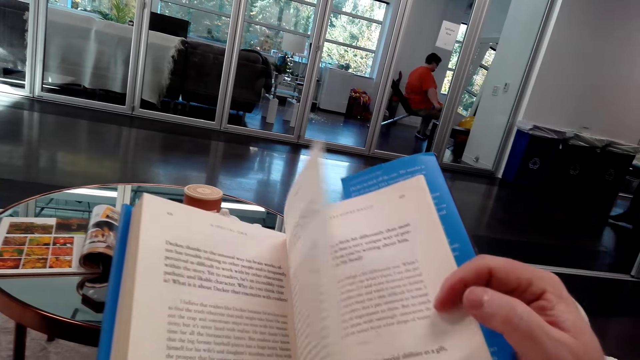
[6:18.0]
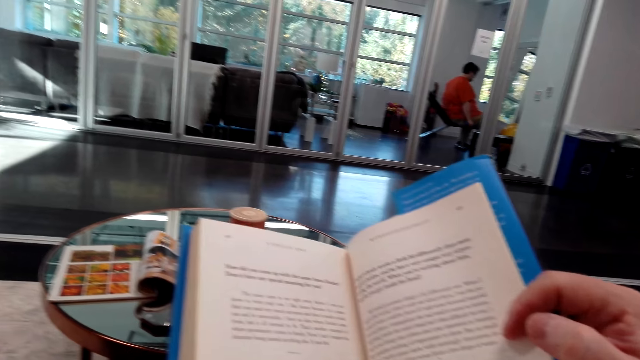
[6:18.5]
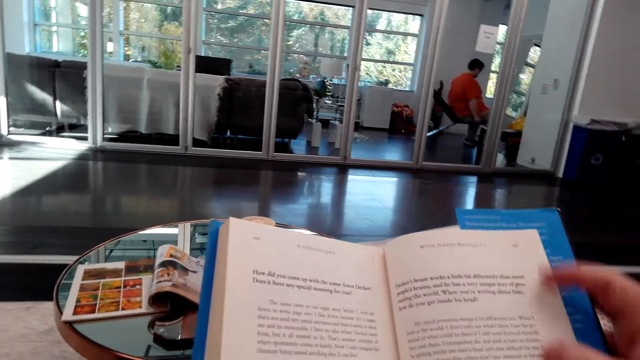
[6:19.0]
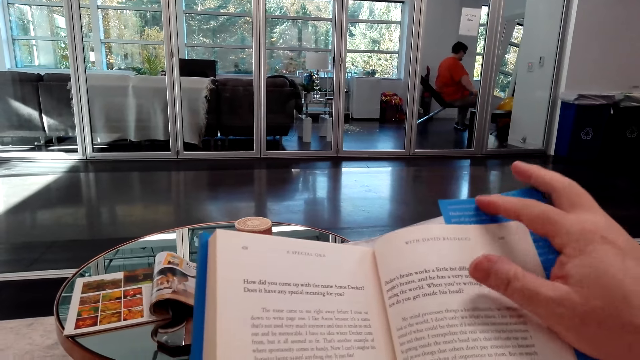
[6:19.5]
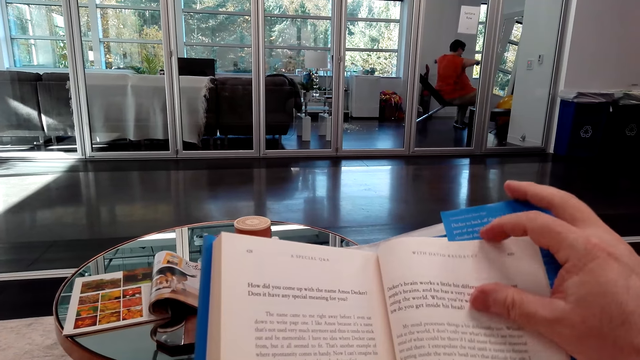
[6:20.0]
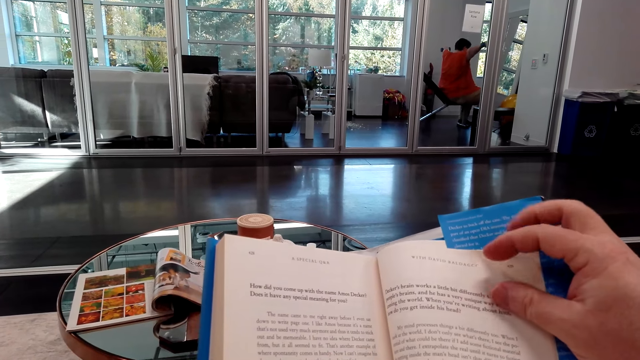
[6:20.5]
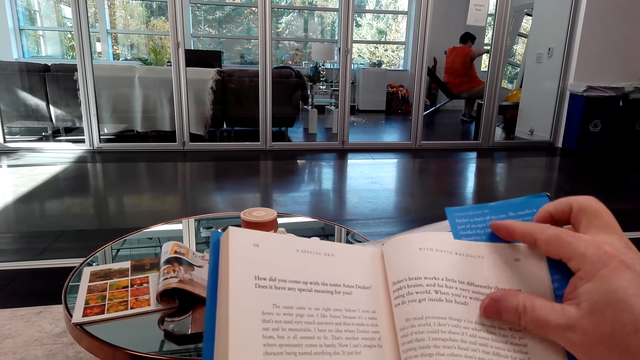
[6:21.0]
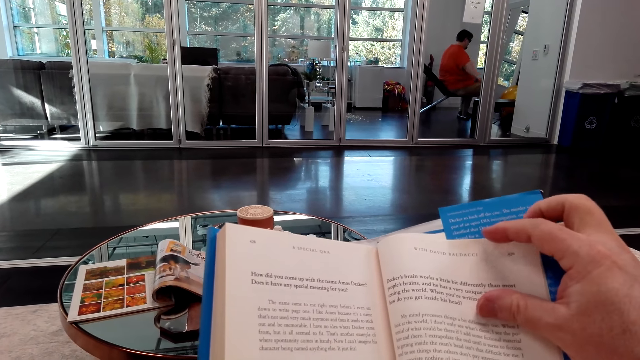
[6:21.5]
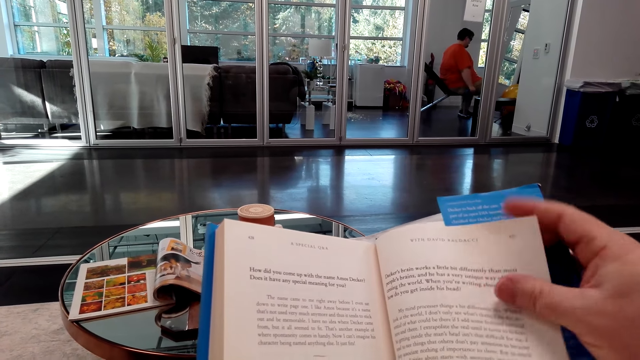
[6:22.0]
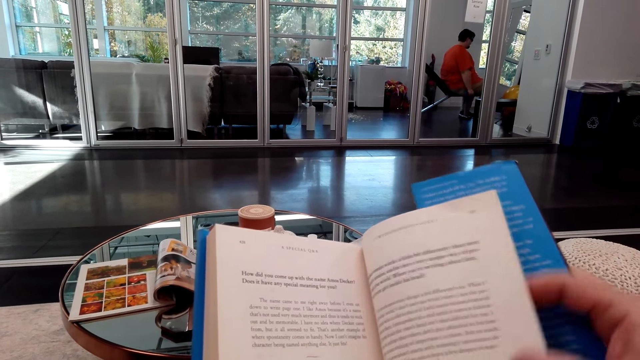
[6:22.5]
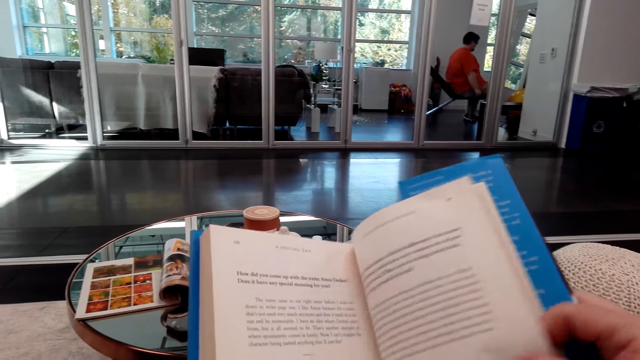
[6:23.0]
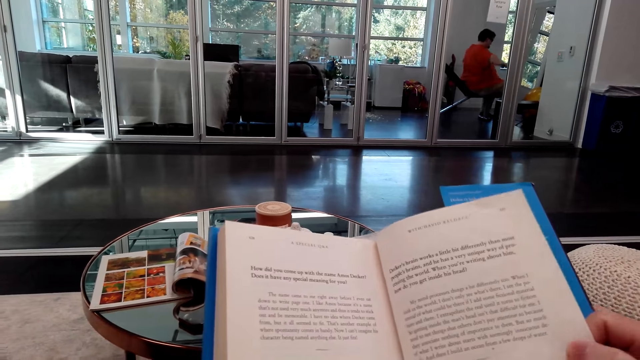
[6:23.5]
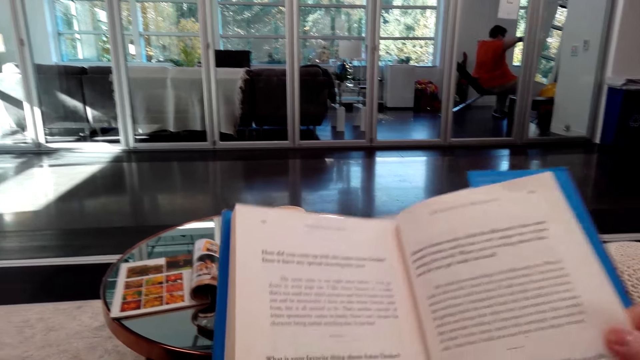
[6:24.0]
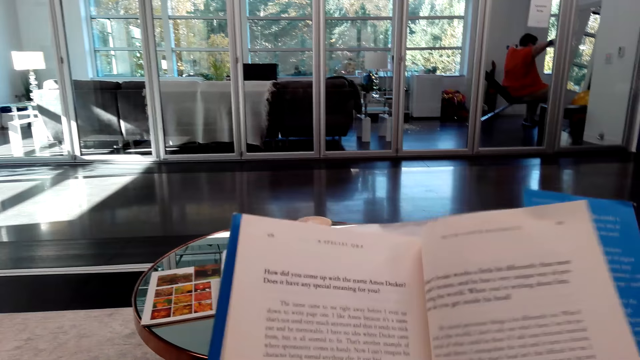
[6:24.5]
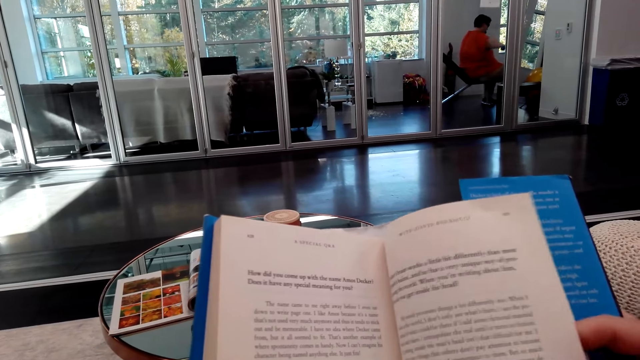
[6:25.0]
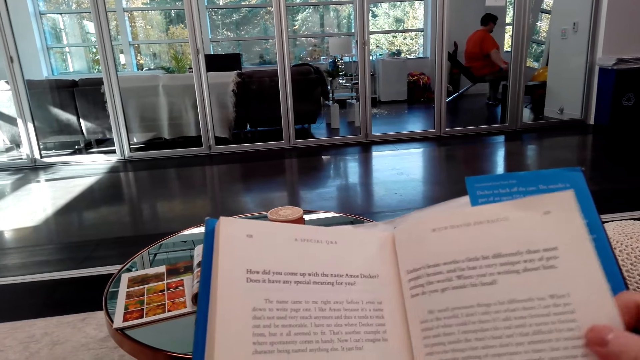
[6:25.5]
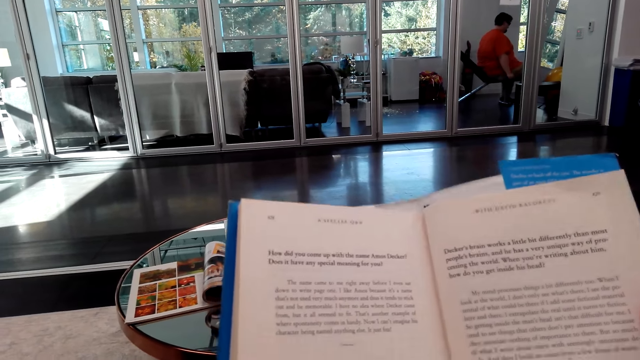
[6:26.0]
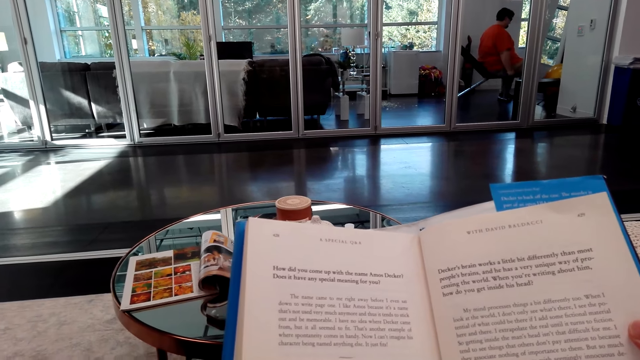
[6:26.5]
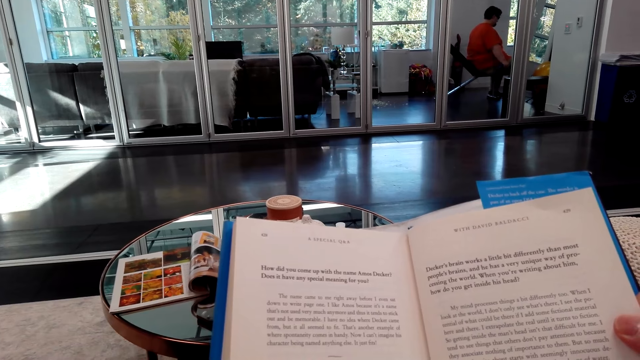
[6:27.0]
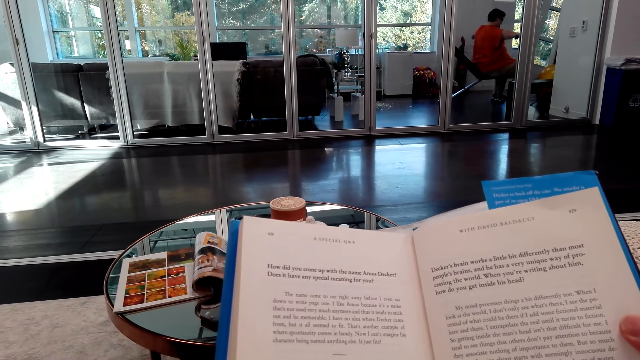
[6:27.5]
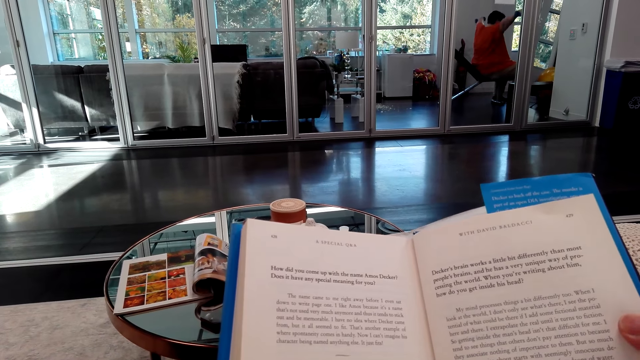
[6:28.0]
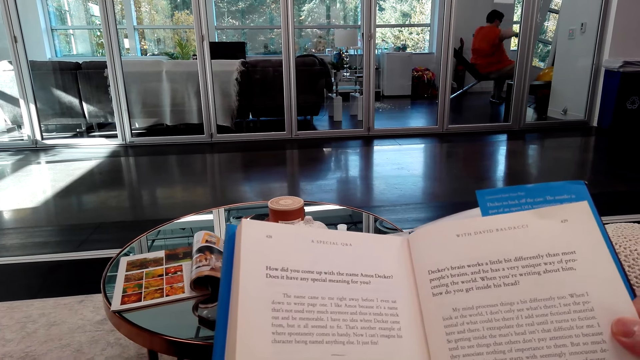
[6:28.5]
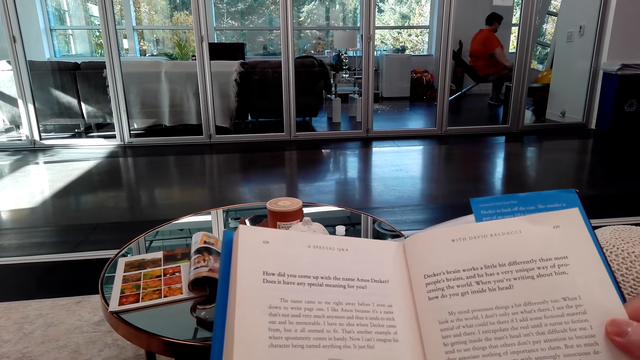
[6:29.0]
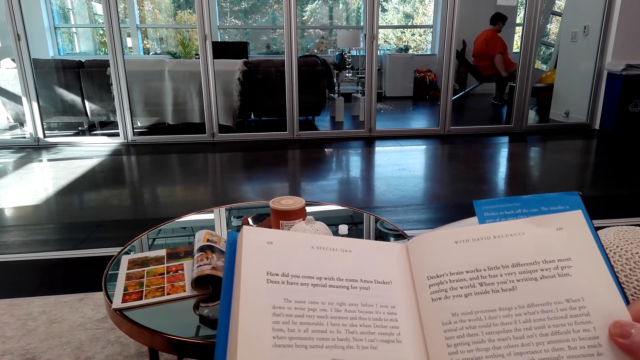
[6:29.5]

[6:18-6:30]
The camera wearer opens another page. They read the book. They adjust the novel.

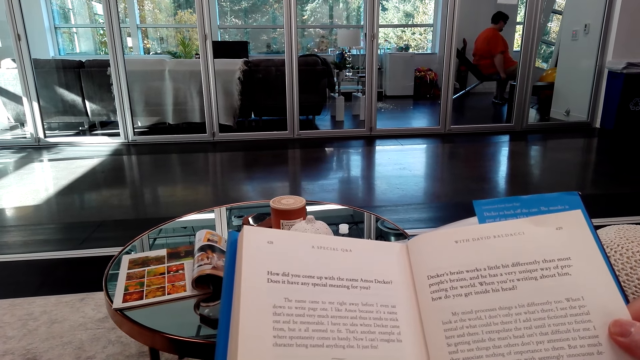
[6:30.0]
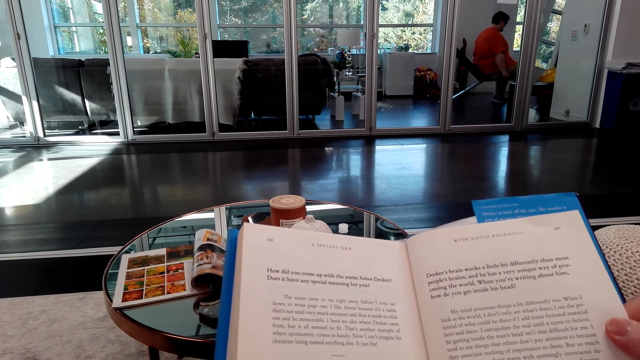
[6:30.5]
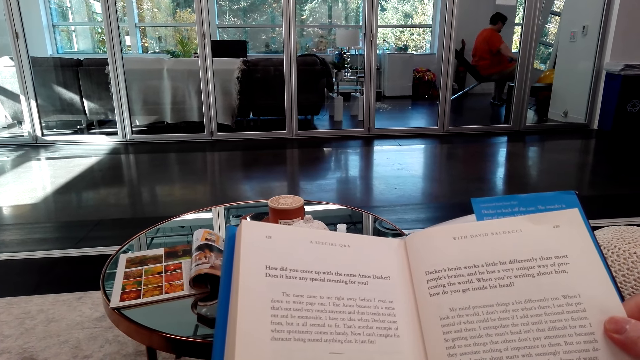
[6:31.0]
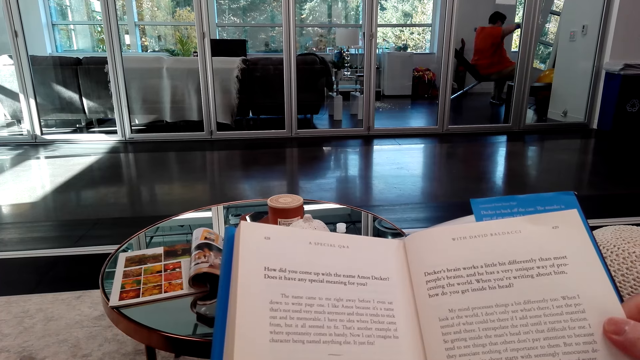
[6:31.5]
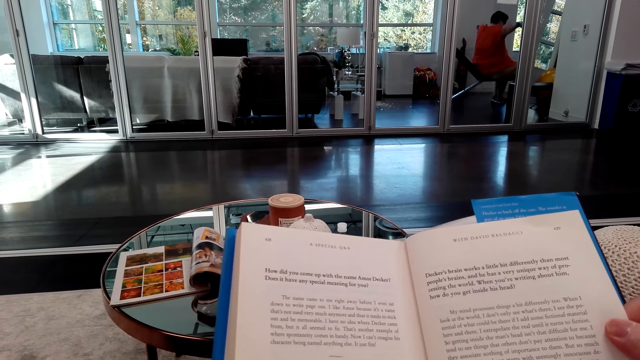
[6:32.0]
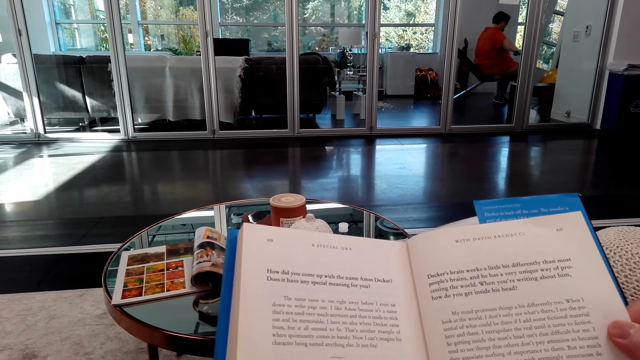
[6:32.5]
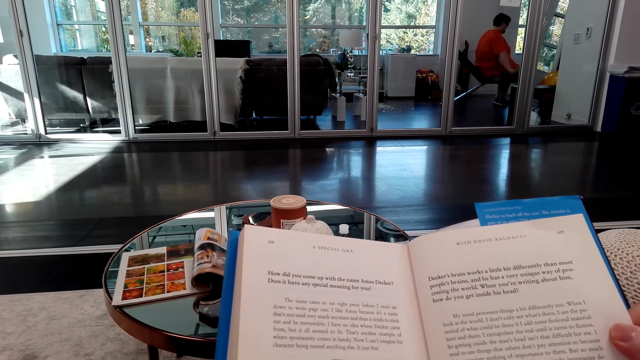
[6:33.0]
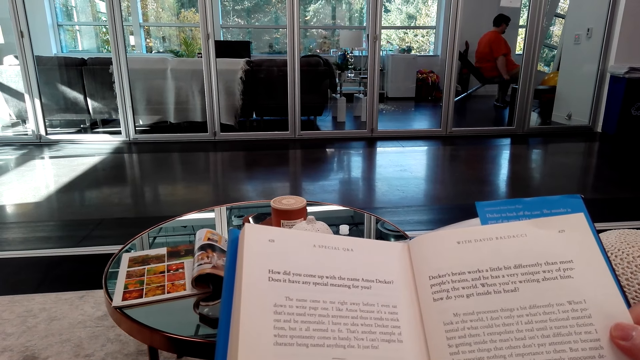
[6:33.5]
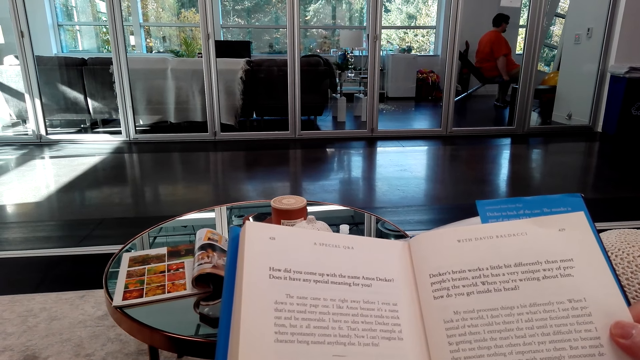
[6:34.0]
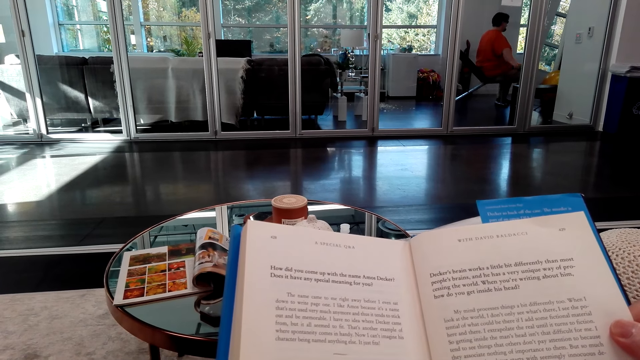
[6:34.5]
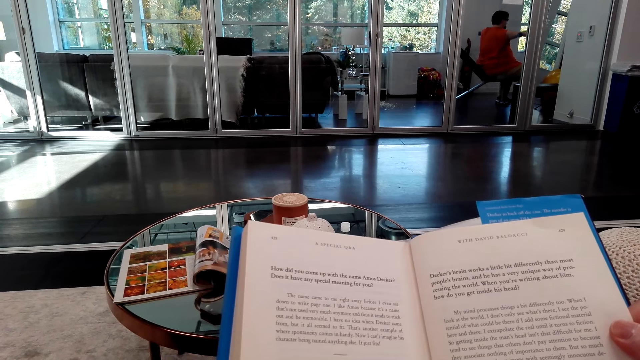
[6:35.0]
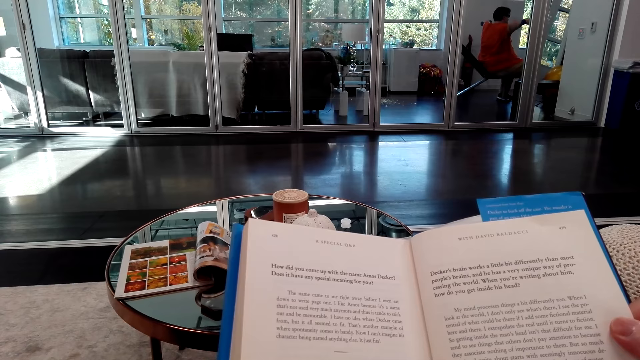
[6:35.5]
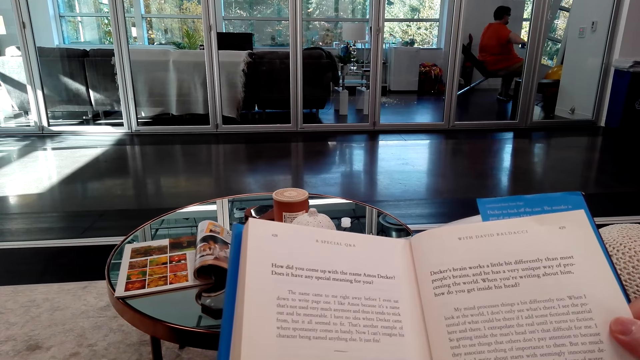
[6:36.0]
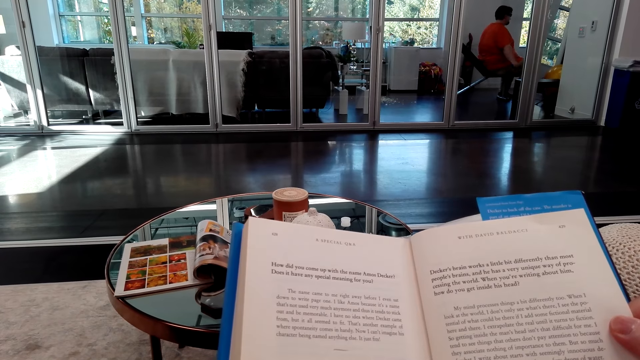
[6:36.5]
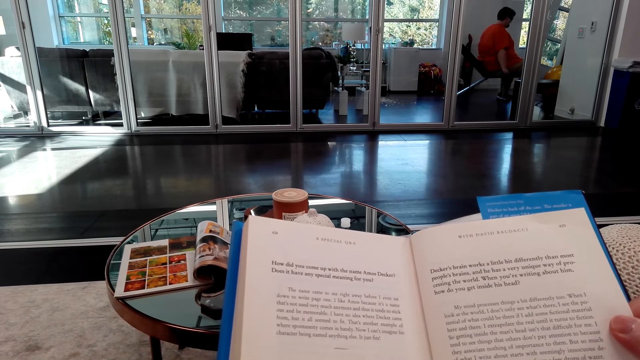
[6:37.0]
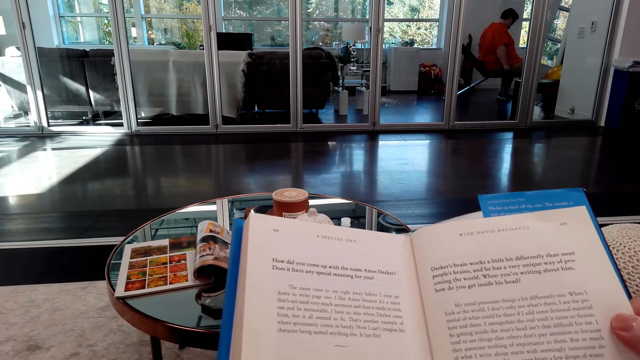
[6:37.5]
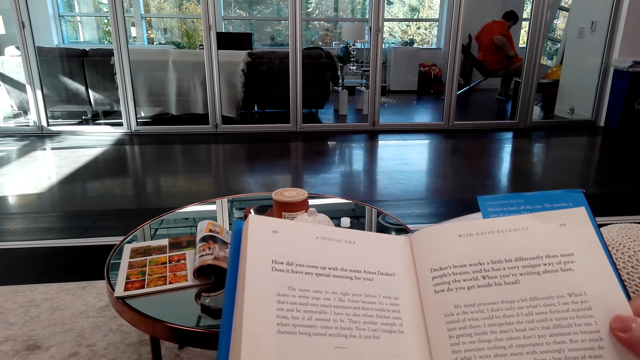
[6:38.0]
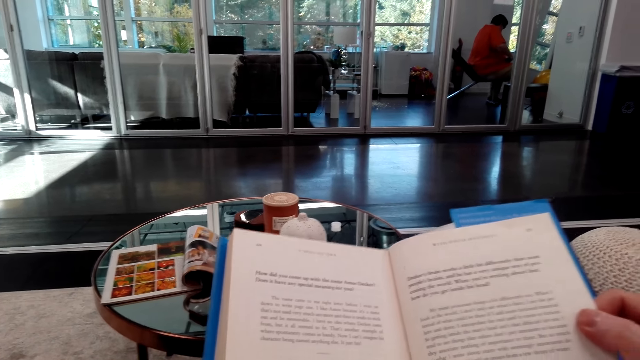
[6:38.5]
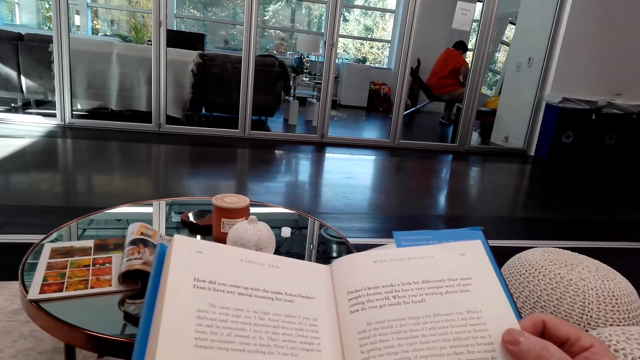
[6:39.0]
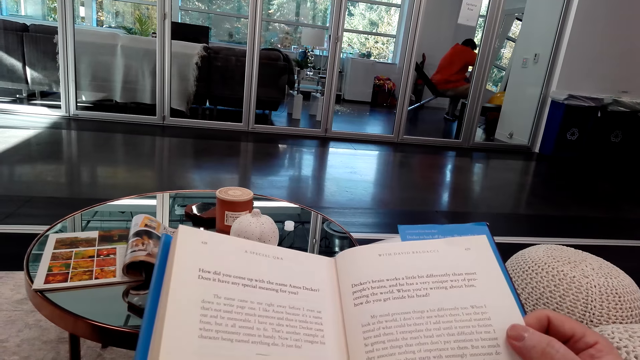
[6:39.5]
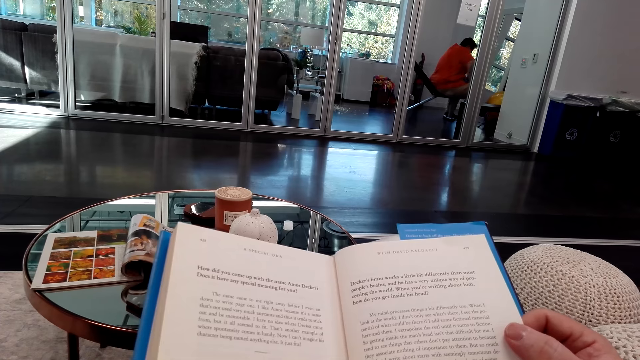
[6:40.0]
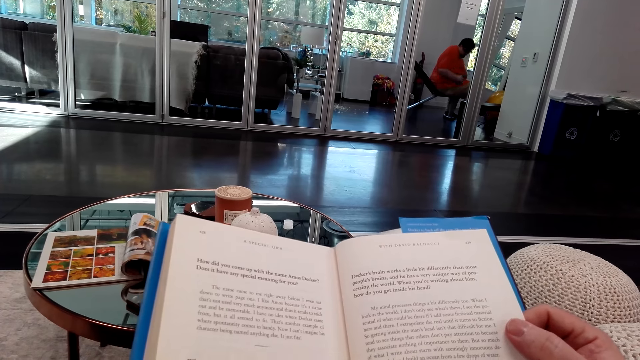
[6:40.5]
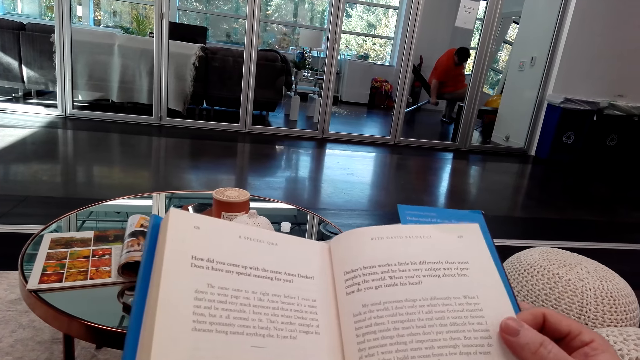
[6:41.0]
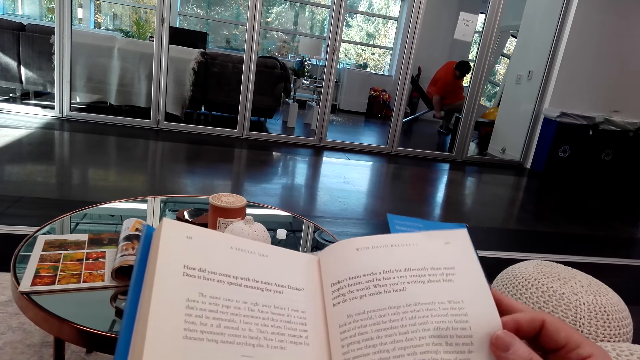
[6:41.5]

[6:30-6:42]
The camera wearer talks.
